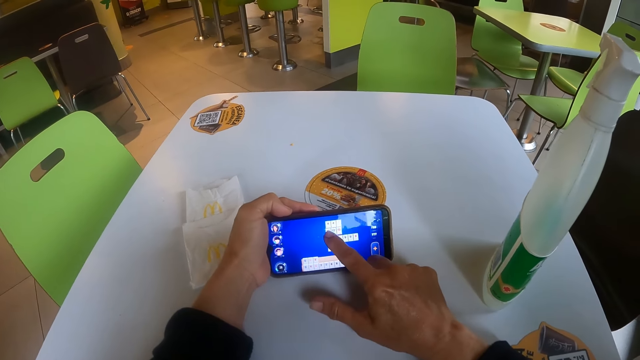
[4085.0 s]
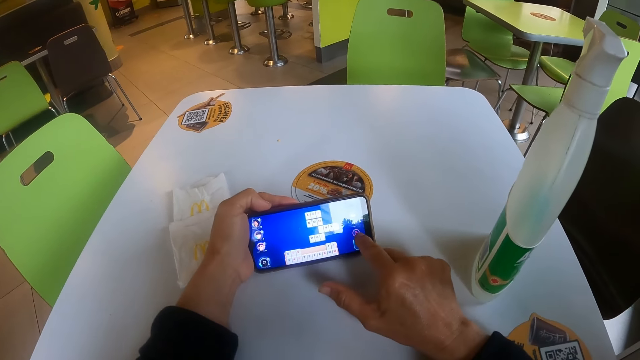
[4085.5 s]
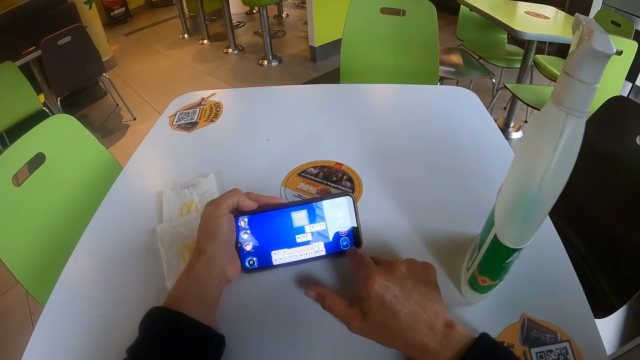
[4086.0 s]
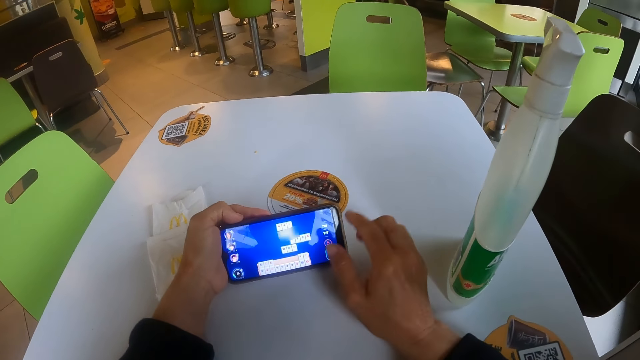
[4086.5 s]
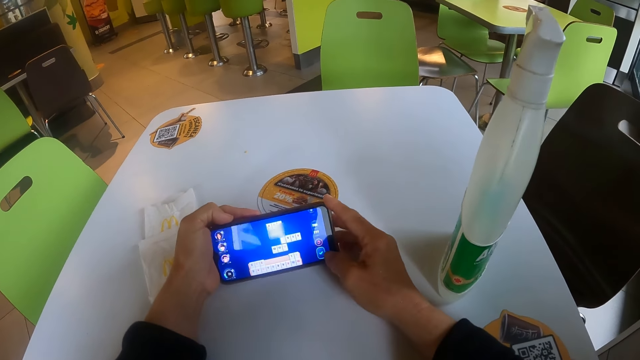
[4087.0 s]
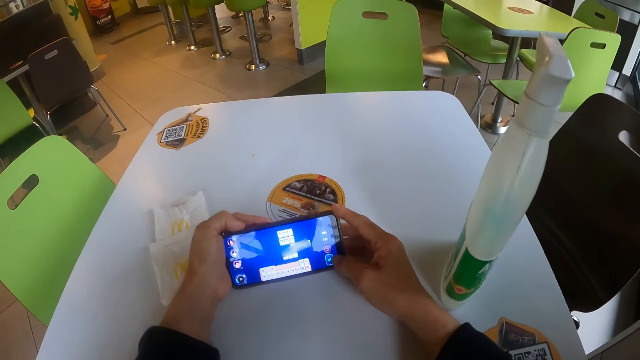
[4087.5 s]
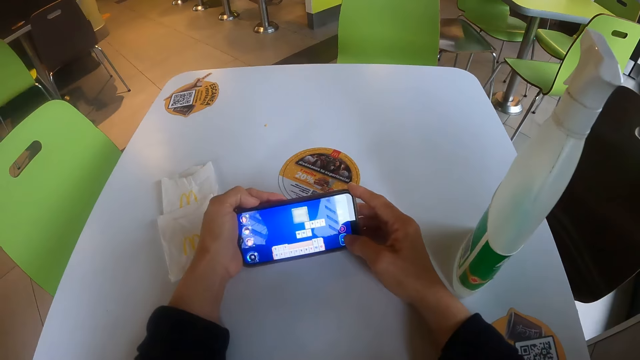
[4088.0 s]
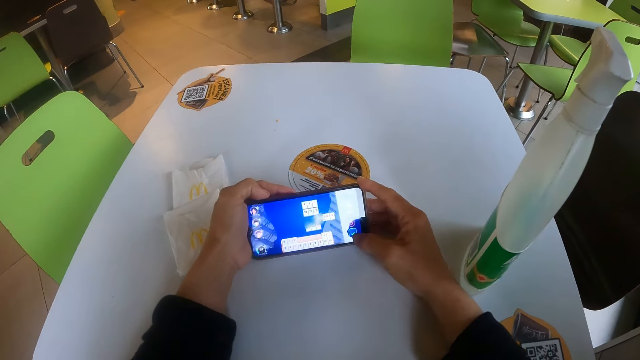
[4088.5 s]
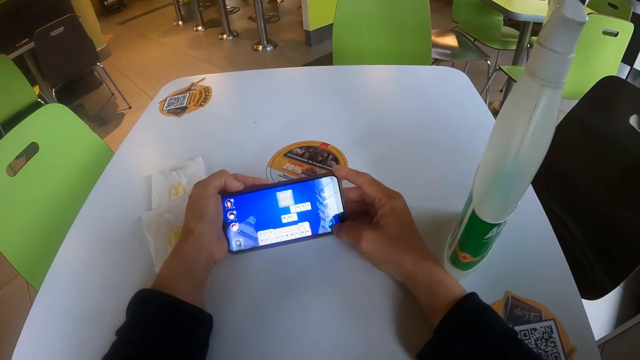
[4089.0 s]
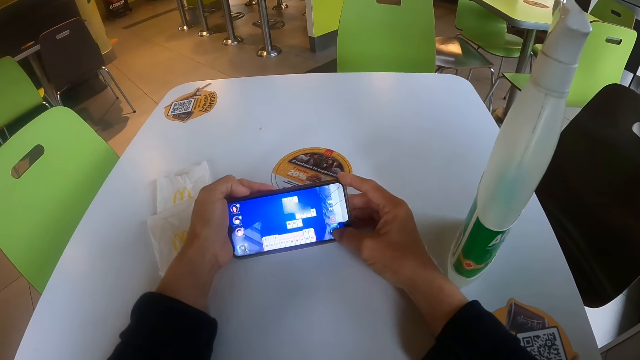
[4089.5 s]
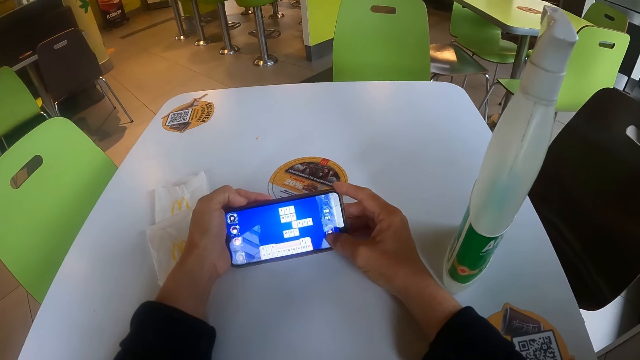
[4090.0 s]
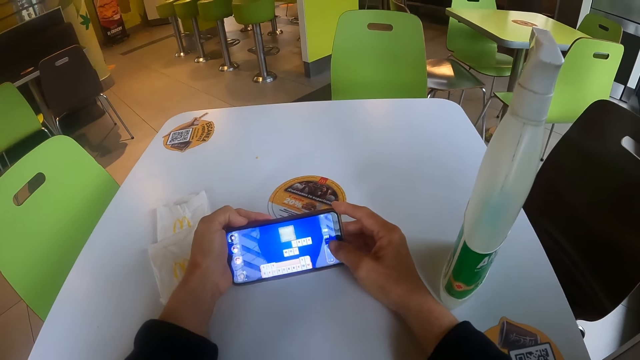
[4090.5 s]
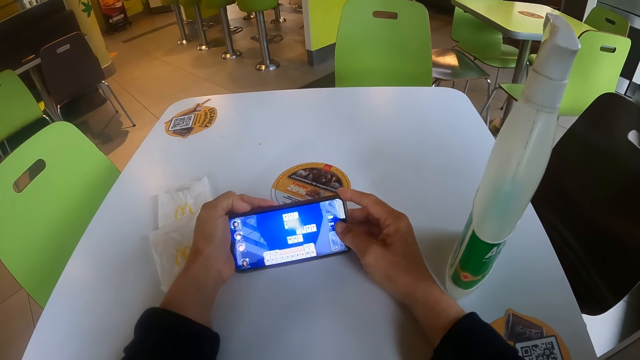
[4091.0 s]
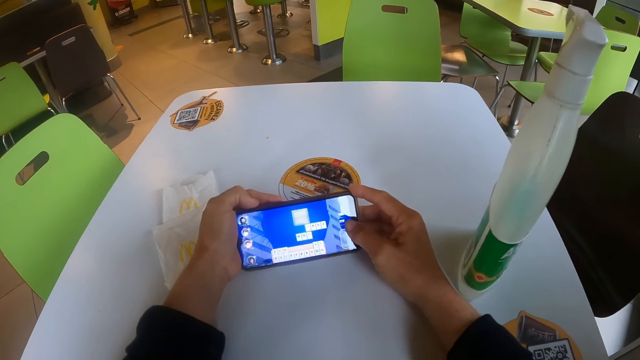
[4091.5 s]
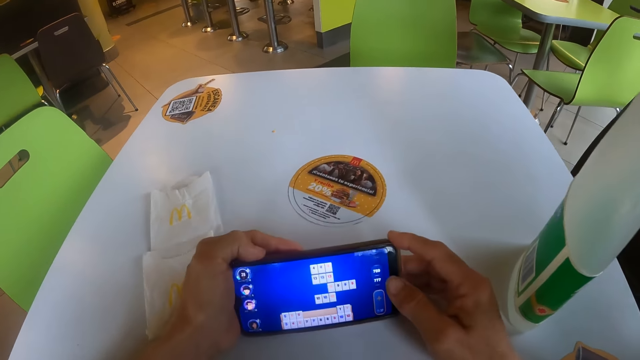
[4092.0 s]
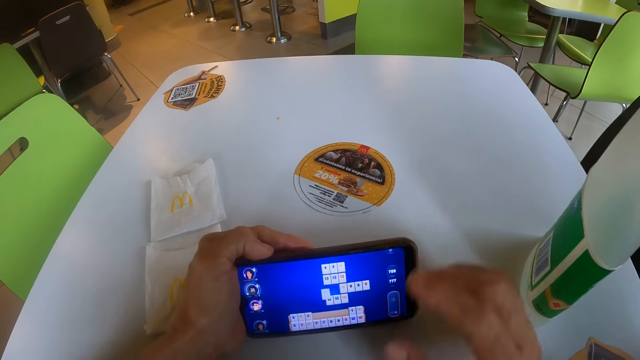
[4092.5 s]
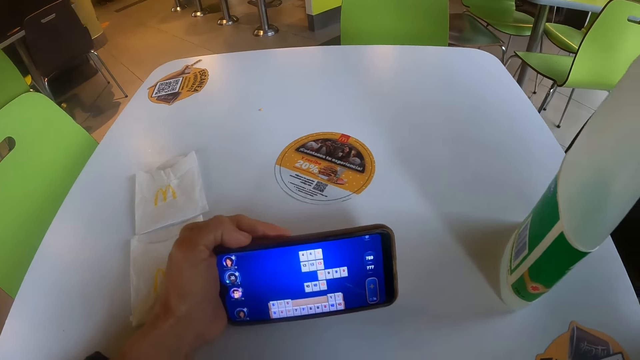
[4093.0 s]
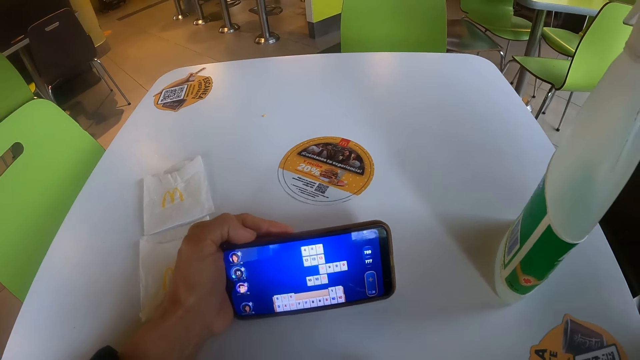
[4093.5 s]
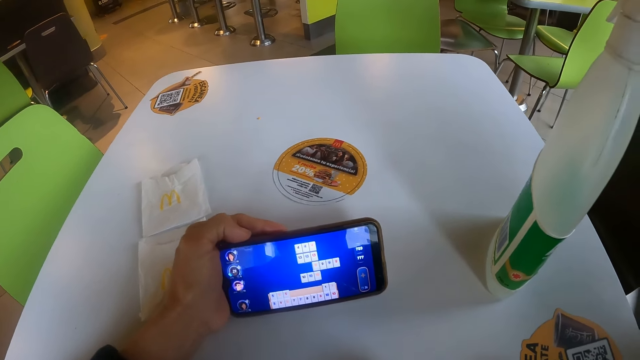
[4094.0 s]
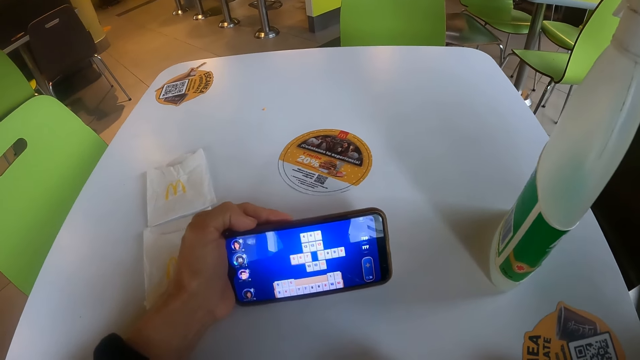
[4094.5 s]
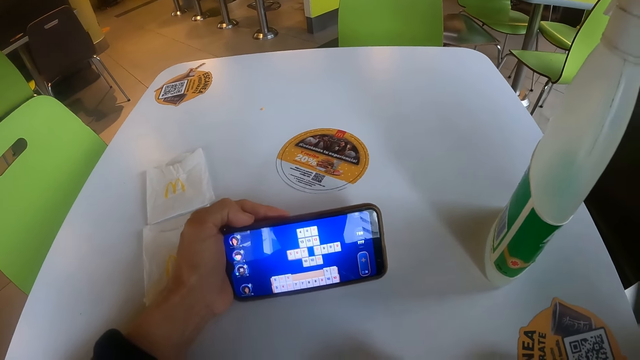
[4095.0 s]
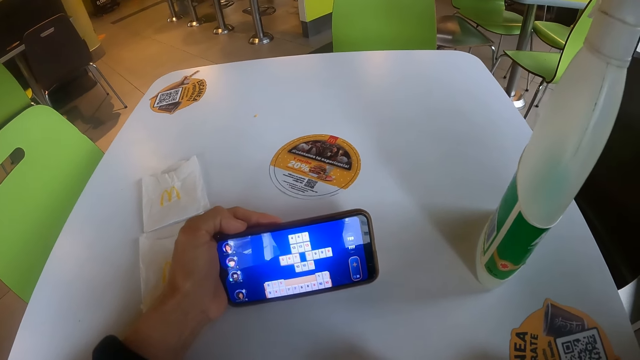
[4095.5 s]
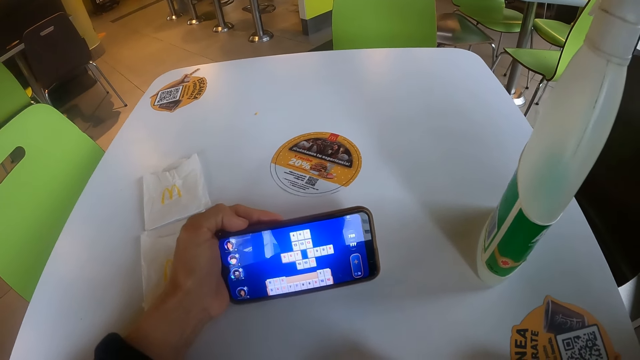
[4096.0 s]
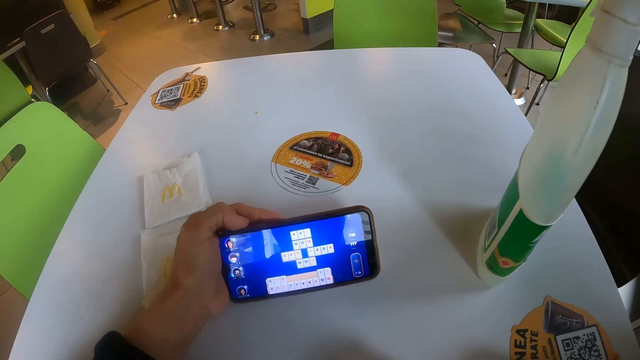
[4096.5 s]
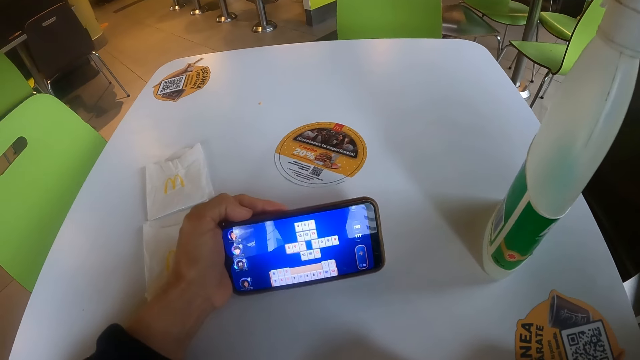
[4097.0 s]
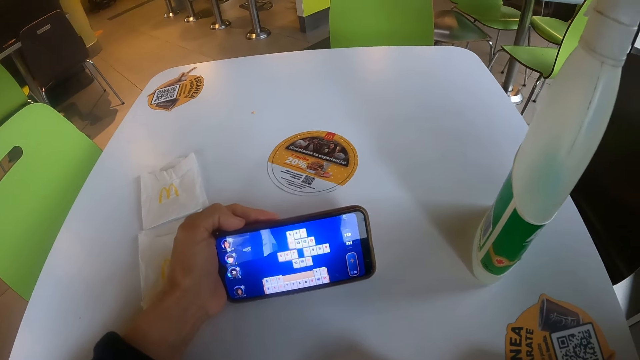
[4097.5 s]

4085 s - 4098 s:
The camera wearer operates the phone. They move their hand. They operate the phone. They move their hand from the phone. They look at the phone.

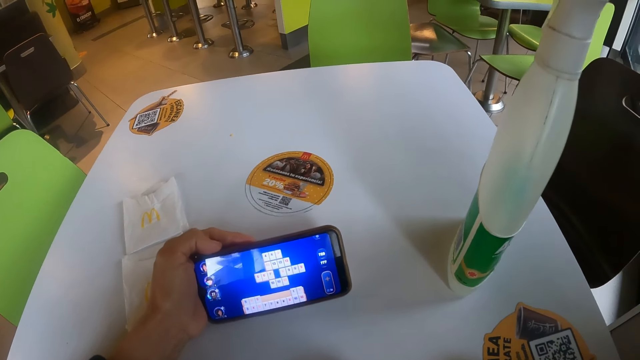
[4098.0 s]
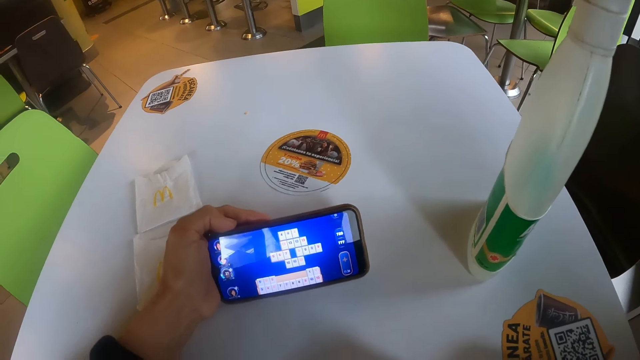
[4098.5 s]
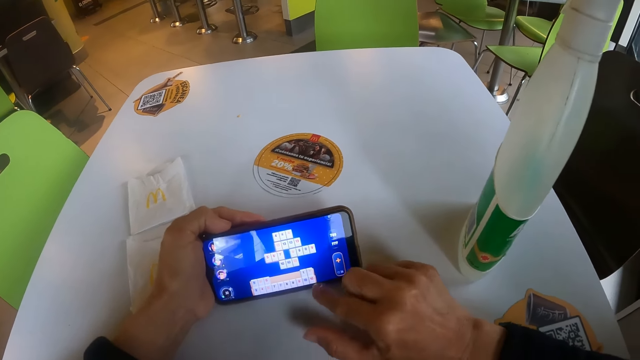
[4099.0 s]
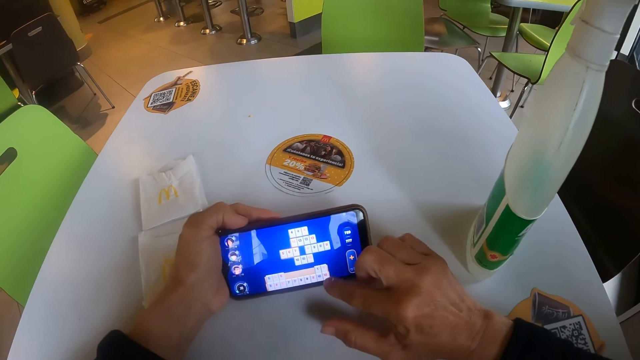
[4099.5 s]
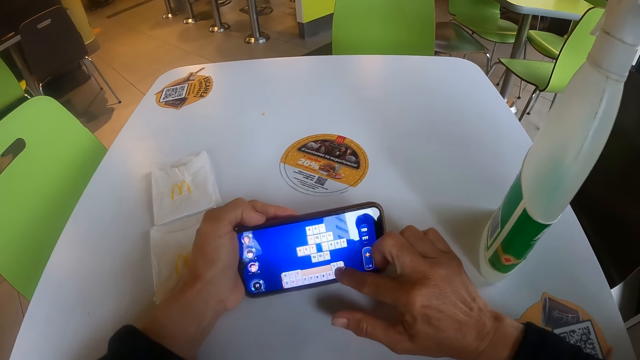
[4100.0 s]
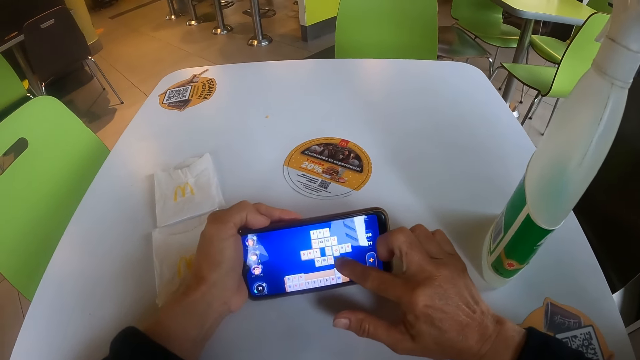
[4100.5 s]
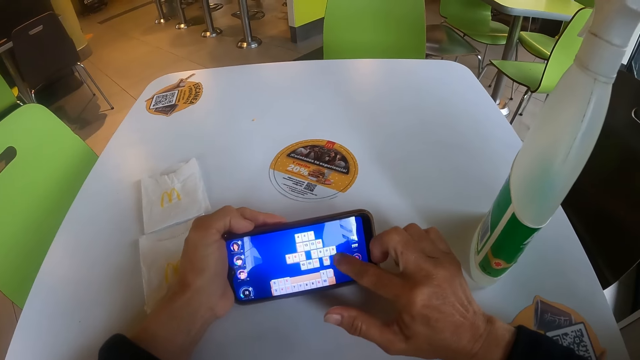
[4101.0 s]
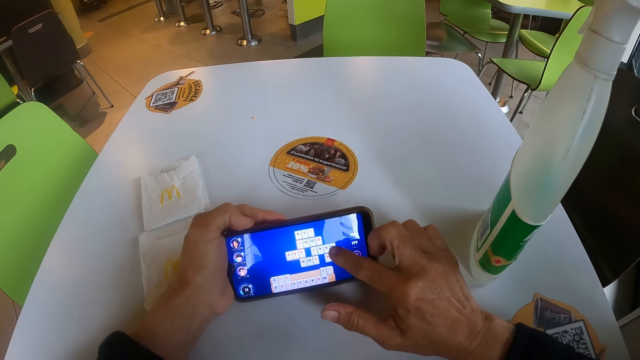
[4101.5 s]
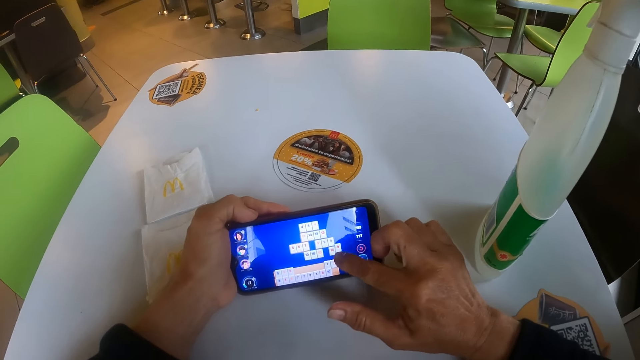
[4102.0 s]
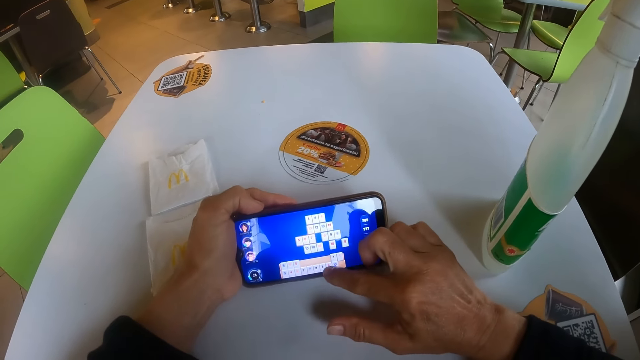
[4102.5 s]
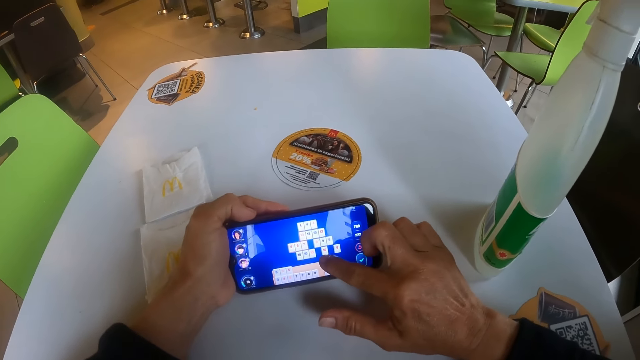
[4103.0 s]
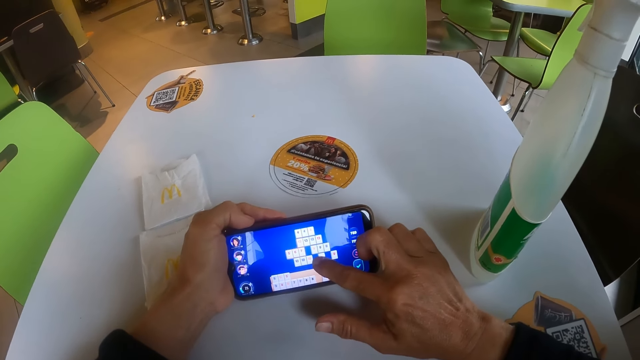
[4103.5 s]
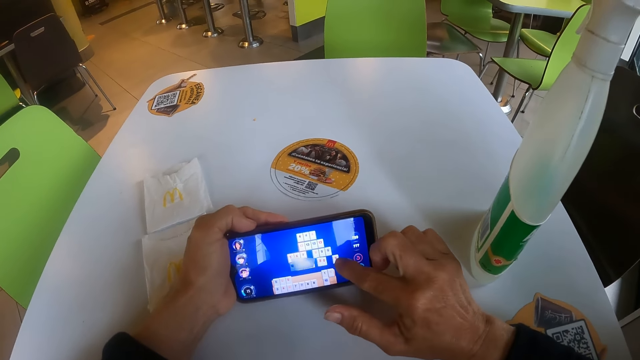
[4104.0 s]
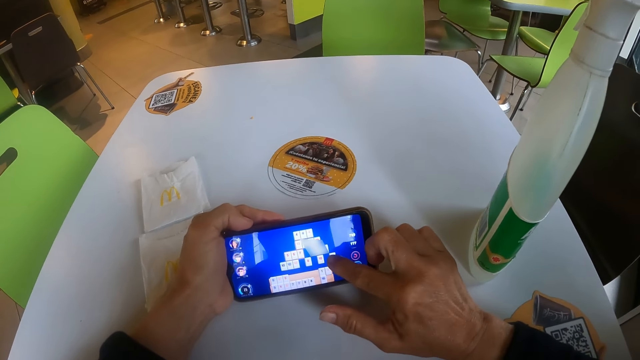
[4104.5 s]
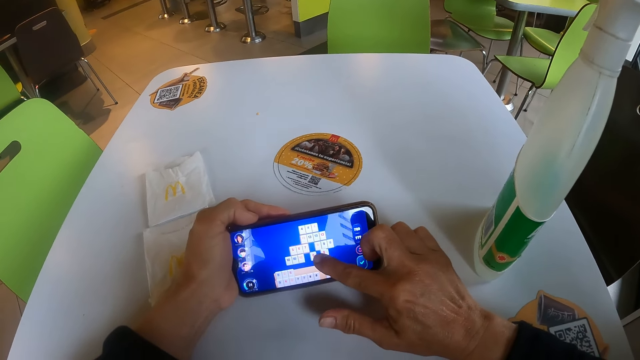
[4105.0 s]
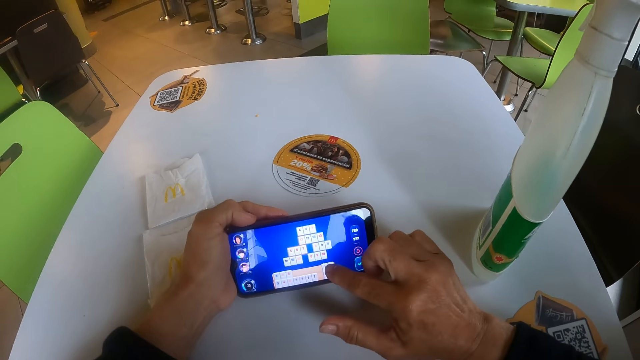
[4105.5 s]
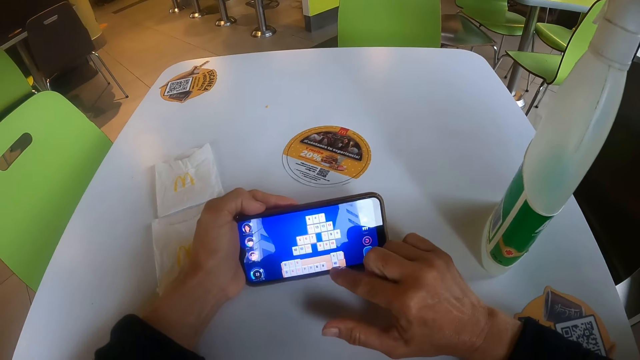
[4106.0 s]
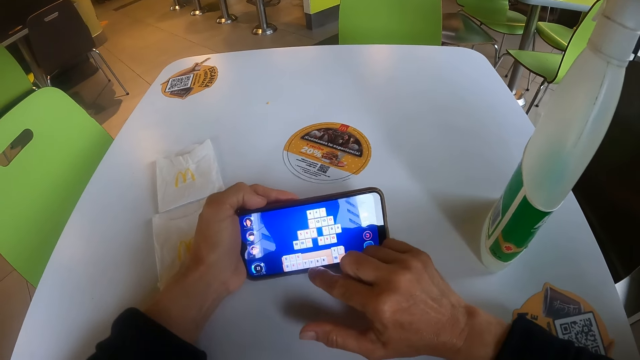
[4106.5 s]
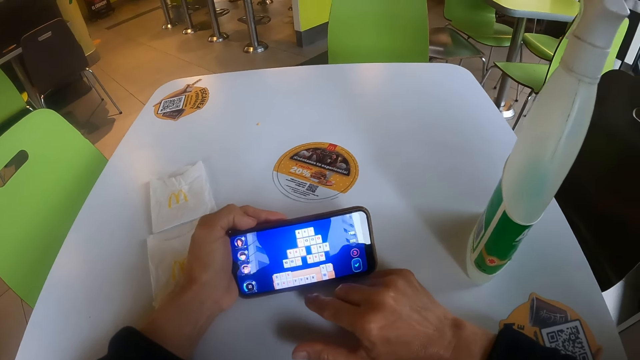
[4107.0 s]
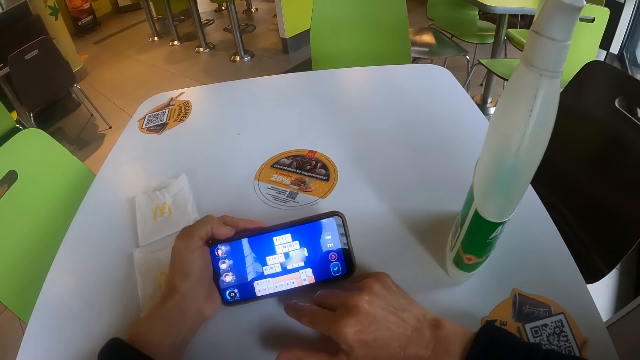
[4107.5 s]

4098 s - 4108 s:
The camera wearer operates the phone.
